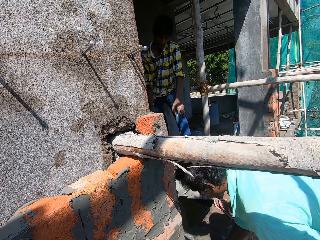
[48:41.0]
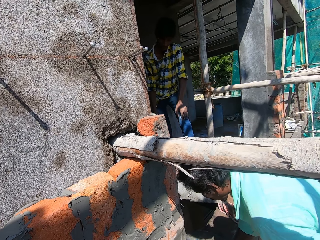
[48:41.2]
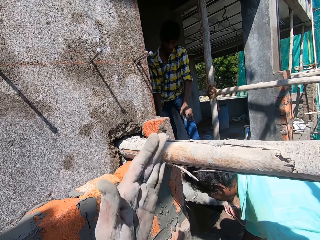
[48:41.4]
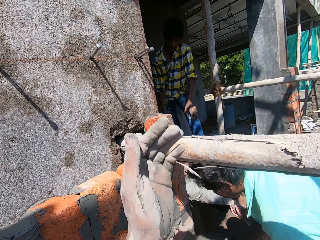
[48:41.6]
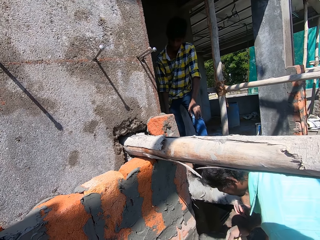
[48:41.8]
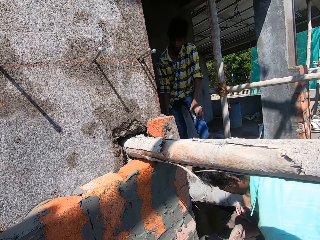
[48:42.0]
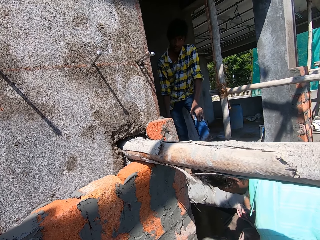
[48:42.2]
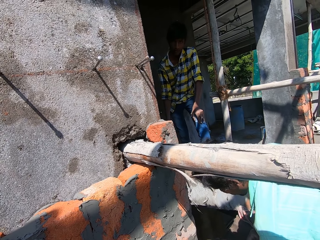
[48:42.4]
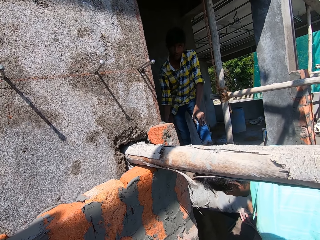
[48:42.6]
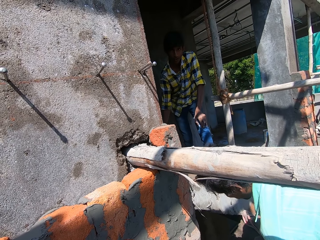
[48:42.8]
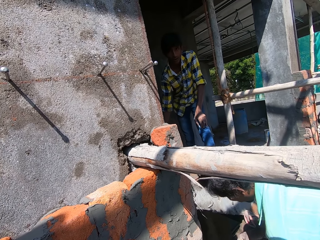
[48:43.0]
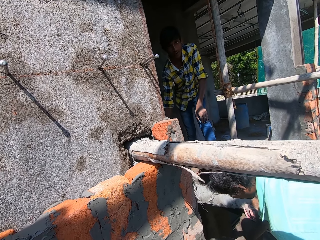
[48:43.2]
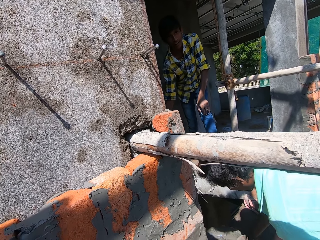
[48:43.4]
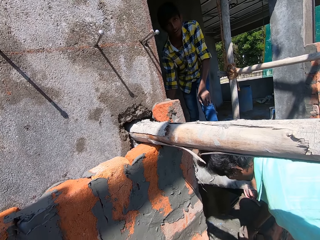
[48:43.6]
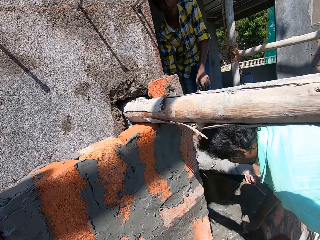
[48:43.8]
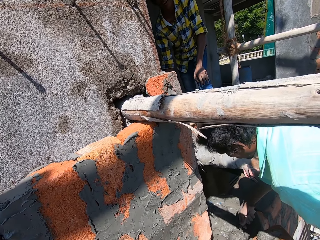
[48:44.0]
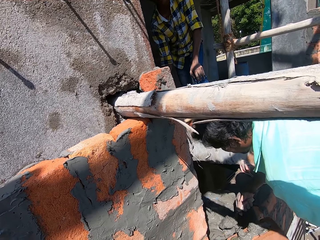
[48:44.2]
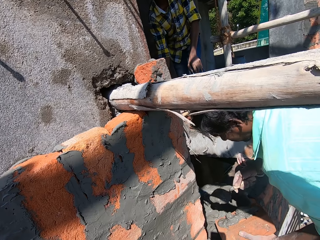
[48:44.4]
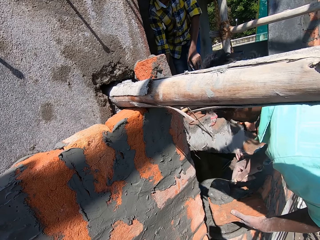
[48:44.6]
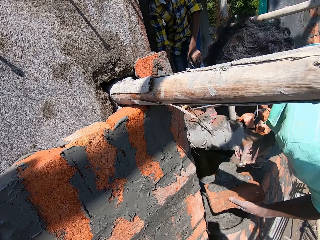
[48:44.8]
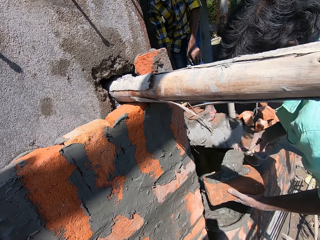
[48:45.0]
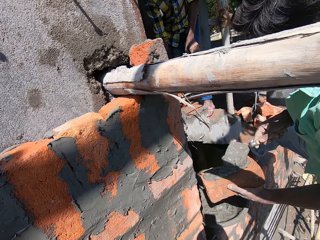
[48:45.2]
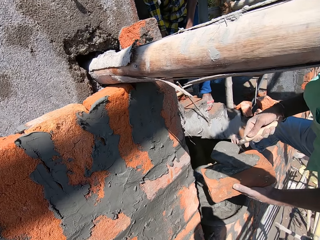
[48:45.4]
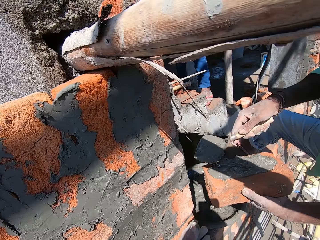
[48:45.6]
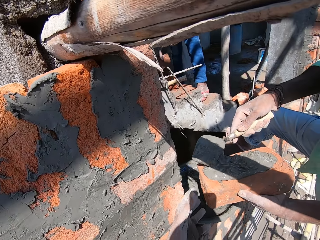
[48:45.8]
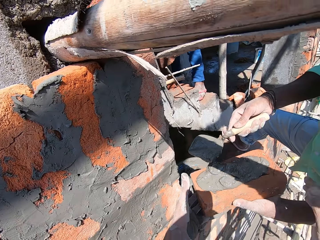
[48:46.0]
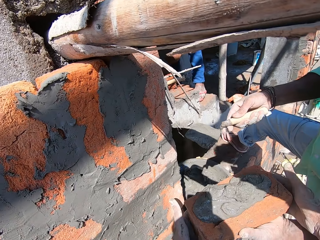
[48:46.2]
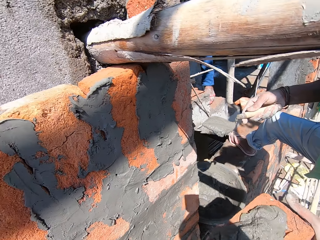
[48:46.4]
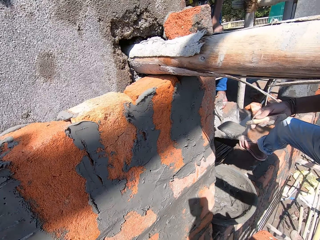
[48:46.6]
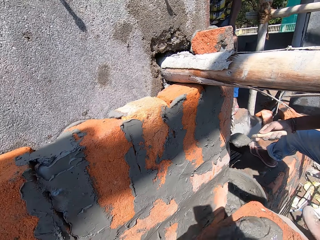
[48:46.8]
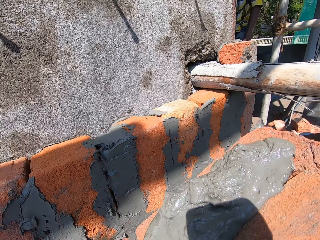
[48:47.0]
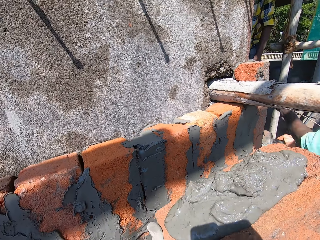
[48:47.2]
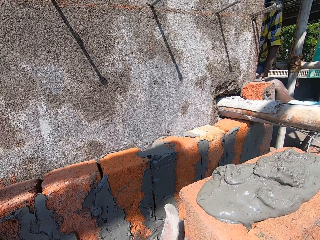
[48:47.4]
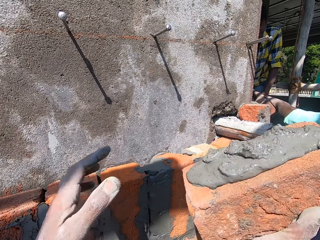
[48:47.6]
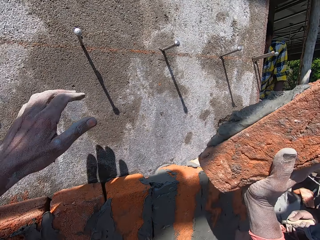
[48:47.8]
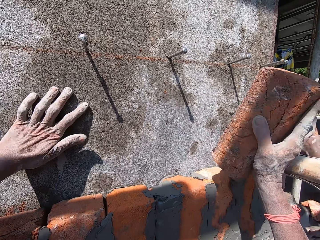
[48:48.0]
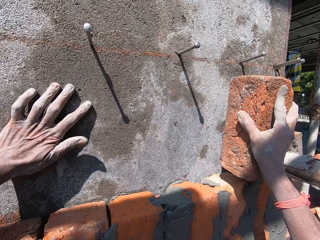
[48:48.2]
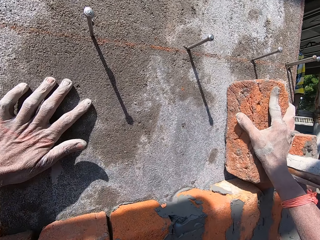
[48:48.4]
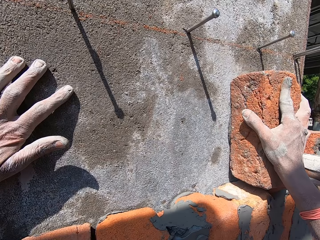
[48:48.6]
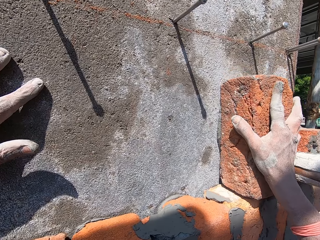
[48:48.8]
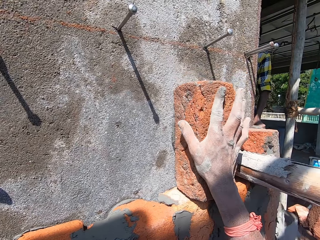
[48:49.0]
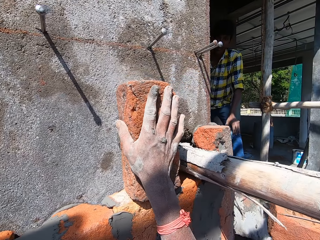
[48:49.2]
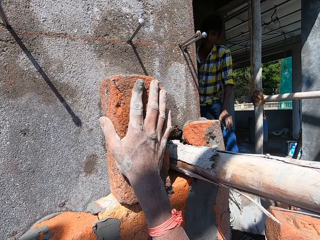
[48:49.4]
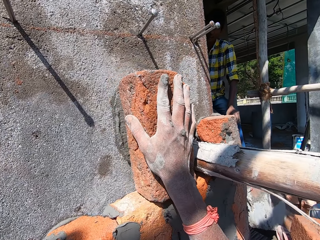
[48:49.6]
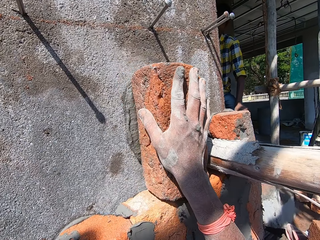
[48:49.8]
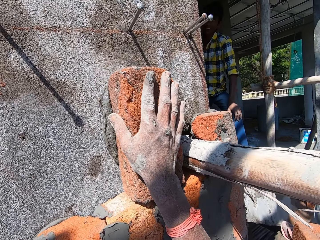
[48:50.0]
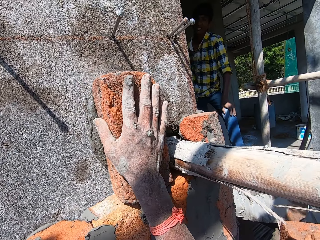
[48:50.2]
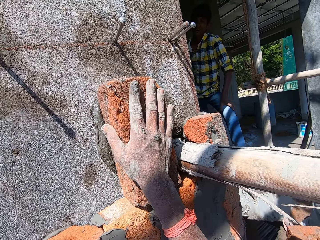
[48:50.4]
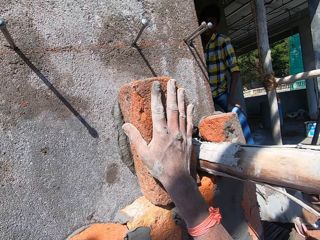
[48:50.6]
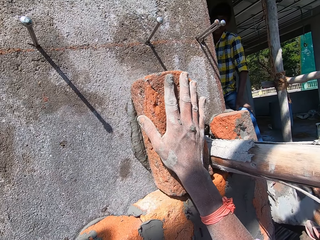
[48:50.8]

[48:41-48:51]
The camera wearer moves his hand. A man applies the cement mortar on the brick with the masonry trowel in his right hand. The man passes the brick to the camera wearer with his left hand. The man collects a brick from another man with his left hand. The camera wearer places his left hand on the wall. He places the brick on the wall with his right hand.

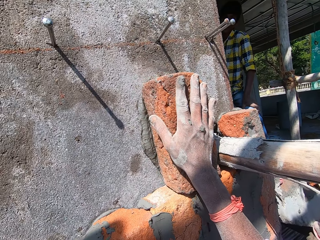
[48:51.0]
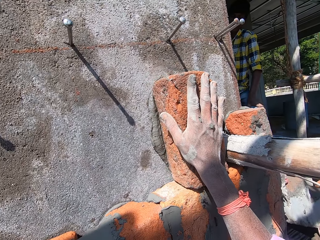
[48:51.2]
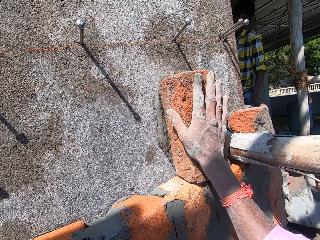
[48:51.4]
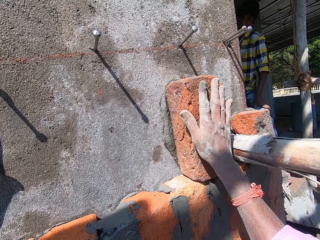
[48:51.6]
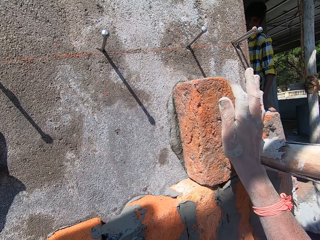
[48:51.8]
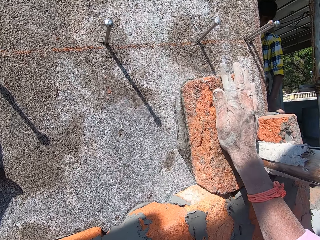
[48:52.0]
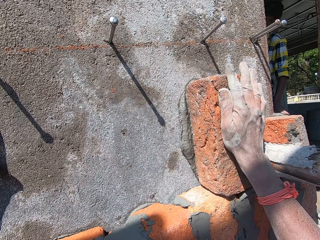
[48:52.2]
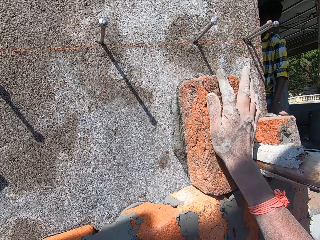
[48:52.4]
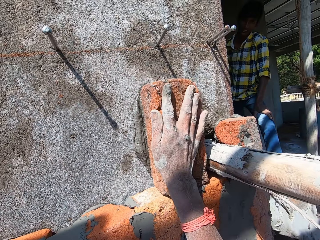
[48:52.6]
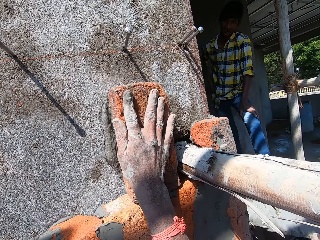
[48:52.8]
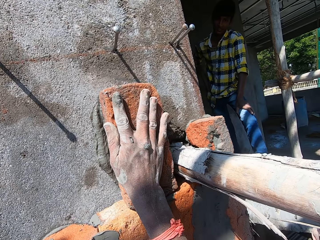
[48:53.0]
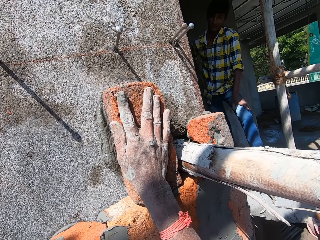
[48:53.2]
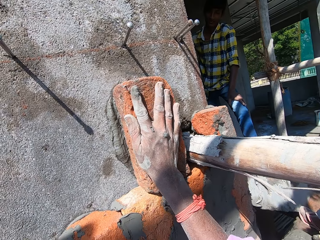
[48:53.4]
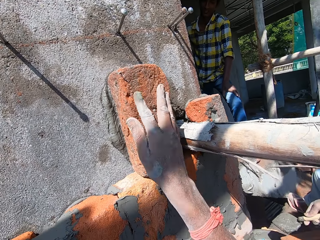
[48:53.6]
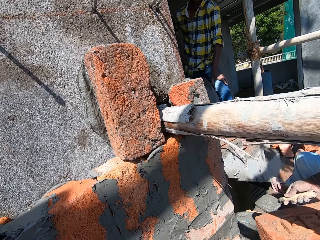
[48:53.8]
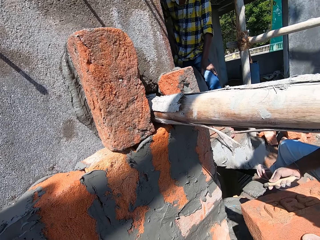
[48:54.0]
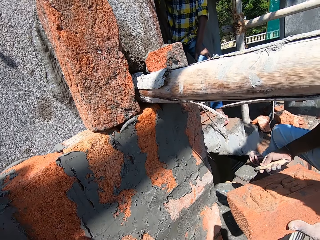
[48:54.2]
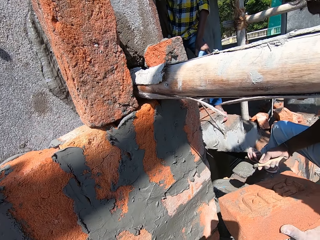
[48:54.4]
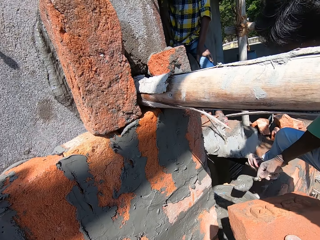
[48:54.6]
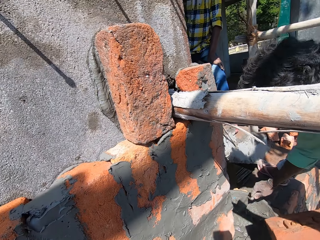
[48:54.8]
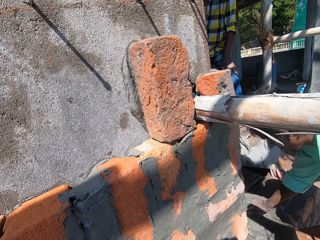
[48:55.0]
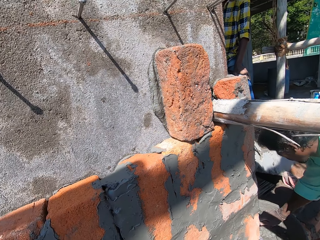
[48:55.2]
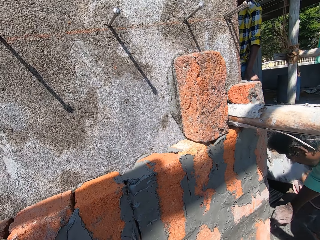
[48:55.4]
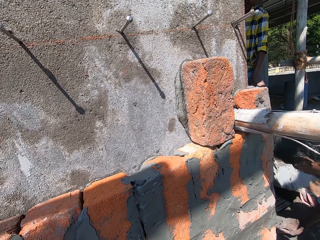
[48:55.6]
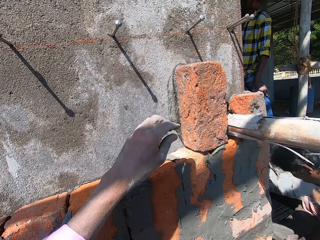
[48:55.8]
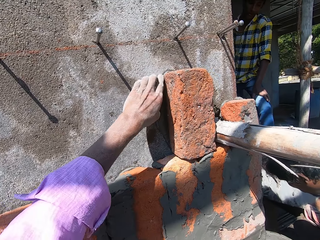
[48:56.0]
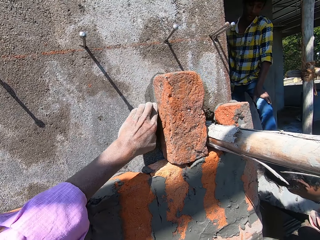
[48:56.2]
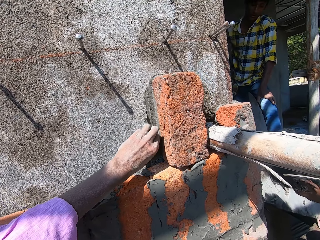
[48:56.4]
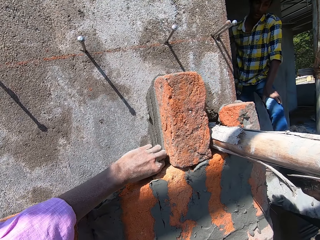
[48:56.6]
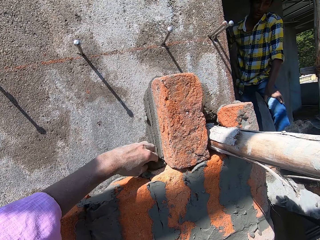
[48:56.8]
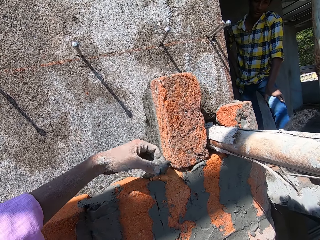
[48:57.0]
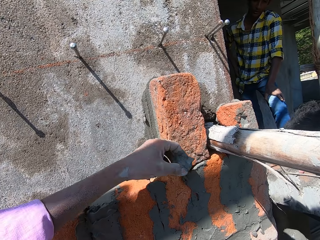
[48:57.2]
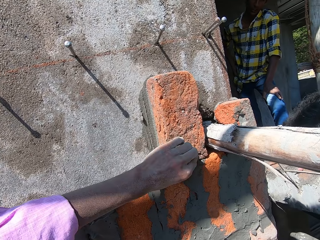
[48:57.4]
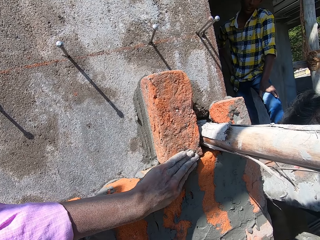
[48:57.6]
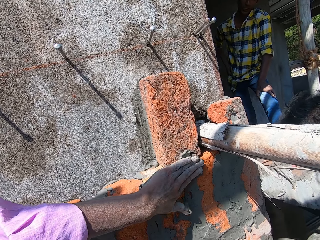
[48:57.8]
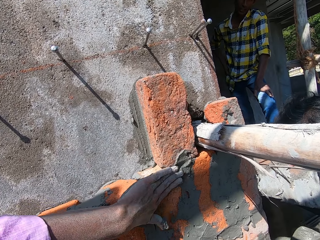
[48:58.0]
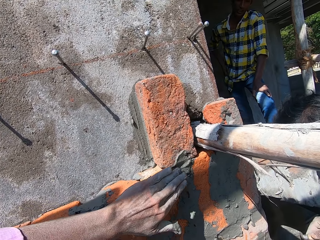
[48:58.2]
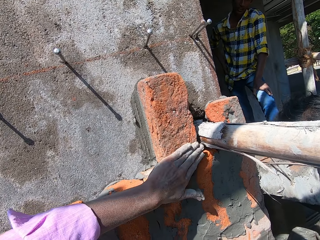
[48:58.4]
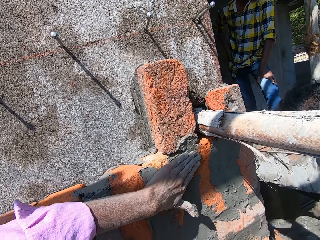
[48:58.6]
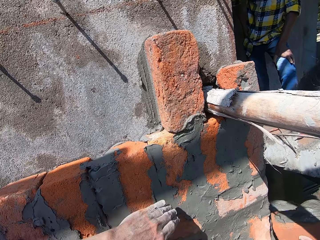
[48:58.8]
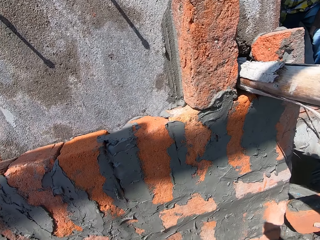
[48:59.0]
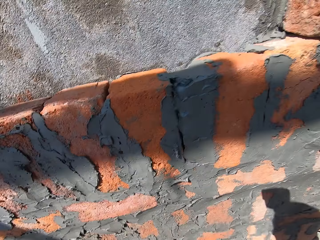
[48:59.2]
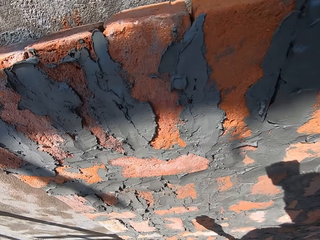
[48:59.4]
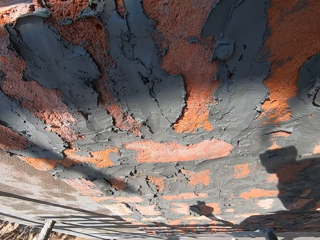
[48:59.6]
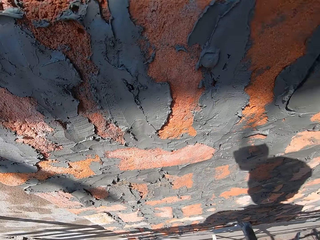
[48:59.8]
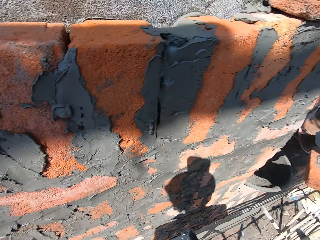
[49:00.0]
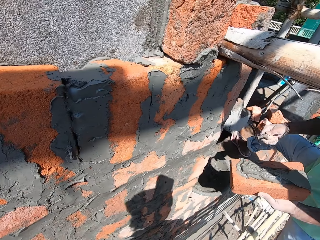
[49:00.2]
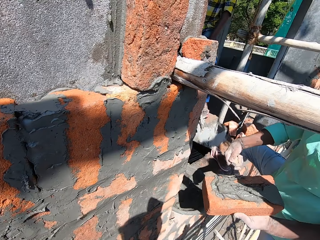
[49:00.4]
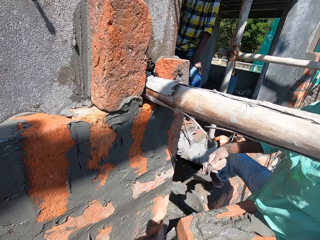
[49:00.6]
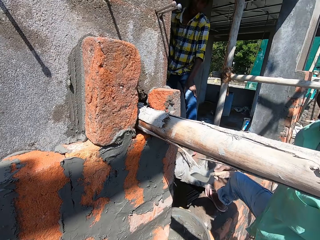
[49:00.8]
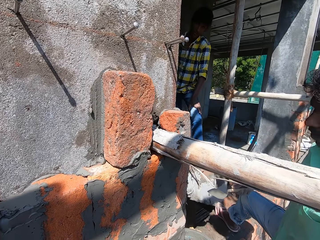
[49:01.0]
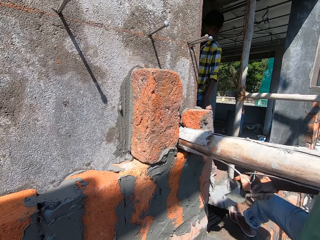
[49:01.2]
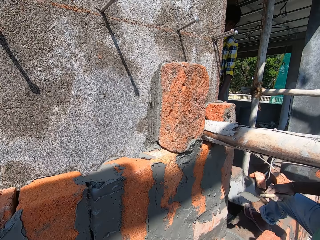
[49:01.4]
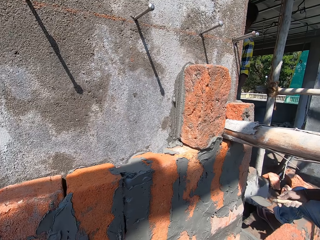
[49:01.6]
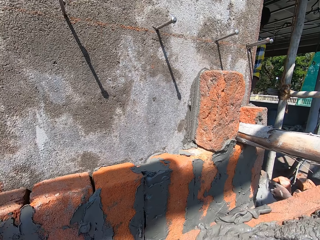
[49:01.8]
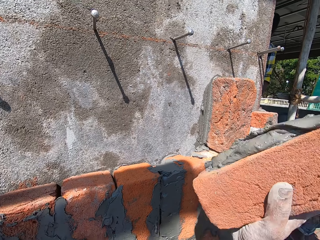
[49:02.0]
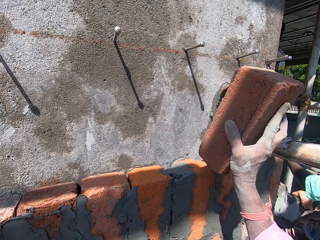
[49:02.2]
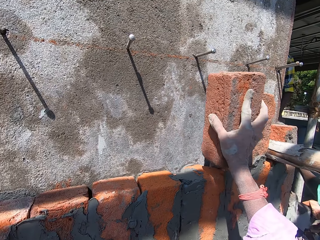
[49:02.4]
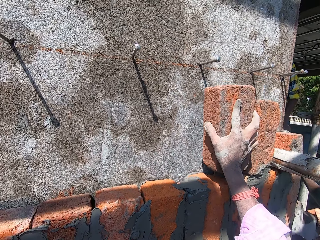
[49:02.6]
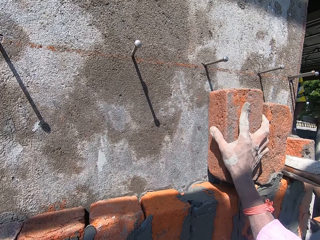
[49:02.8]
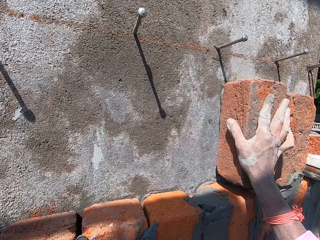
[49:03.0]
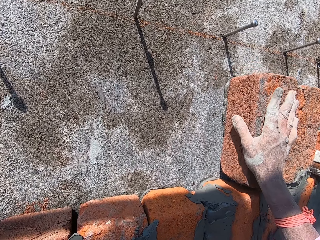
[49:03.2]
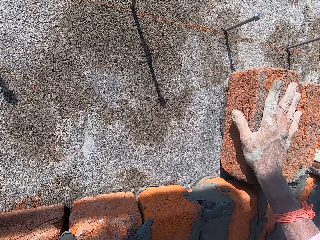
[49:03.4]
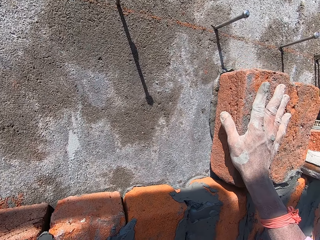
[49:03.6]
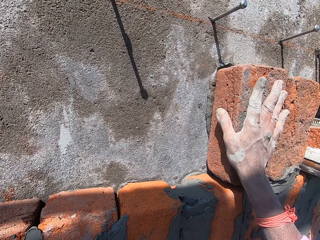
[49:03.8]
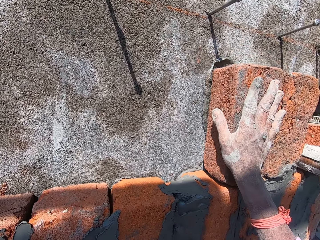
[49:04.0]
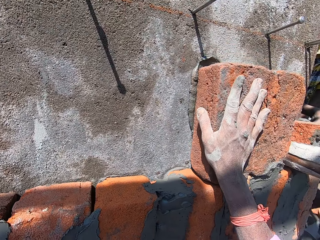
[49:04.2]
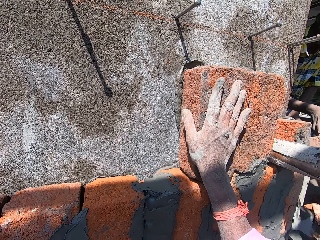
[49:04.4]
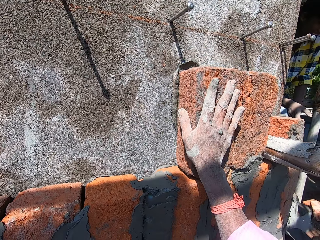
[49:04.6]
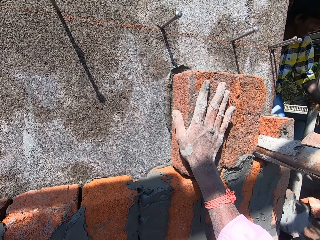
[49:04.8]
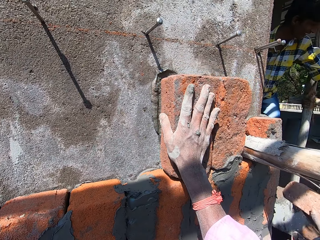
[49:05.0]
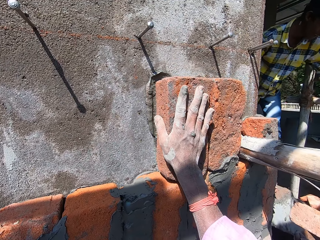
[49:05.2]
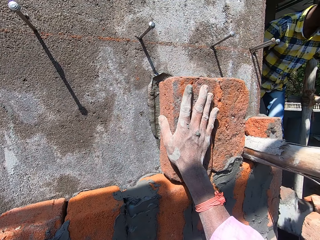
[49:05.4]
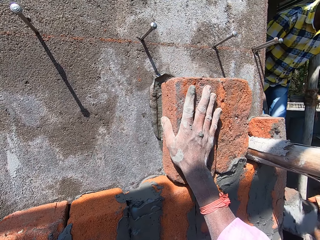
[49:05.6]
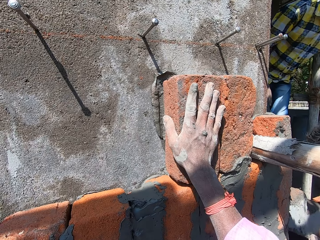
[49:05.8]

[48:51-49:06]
The camera wearer hits the brick on the wall with his right hand. A man holds the brick with his left hand. The man packs cement mortar from the pan with the masonry trowel in his right hand. The camera wearer rubs cement mortar on the brick with his left hand. The man applies the cement mortar on the brick with the masonry trowel in his right hand. The man passes the brick to the camera wearer with his left hand. The camera wearer places the brick on the wall with his right hand. Another man passes a brick to the first man with his right hand.
